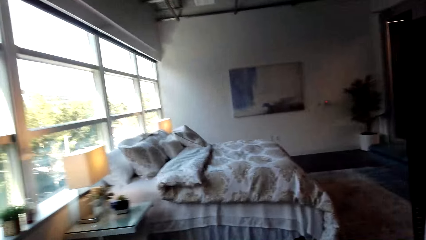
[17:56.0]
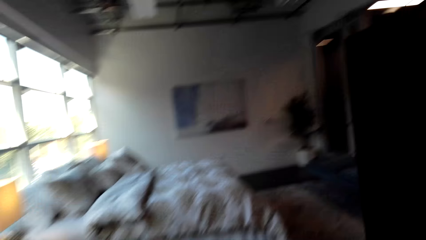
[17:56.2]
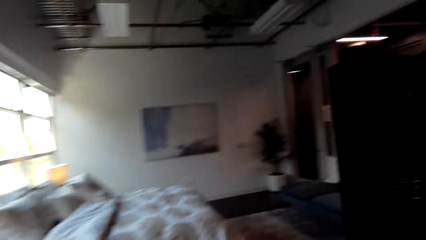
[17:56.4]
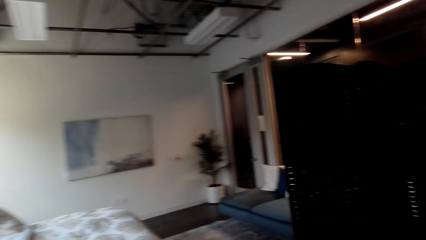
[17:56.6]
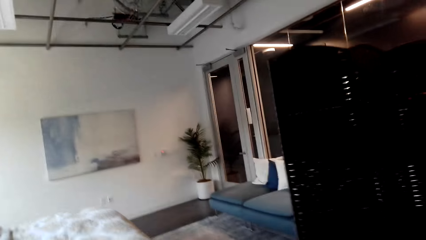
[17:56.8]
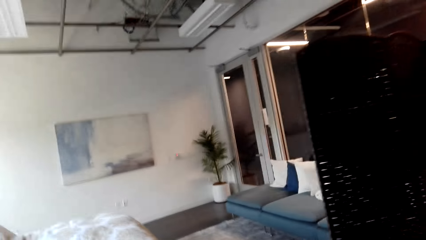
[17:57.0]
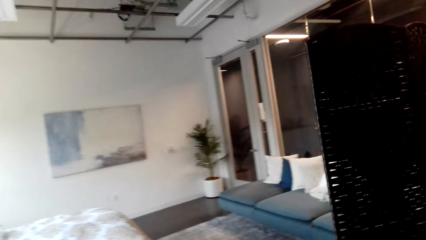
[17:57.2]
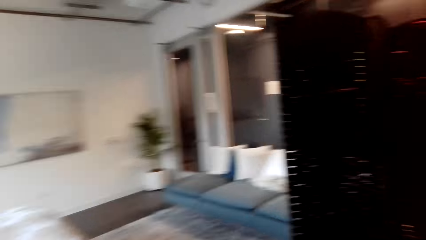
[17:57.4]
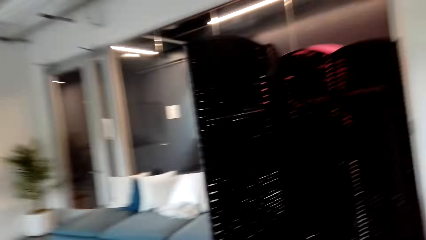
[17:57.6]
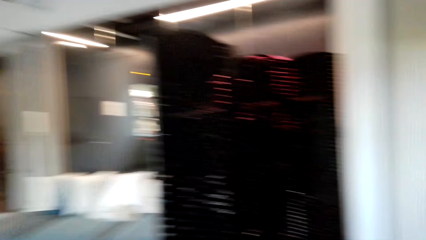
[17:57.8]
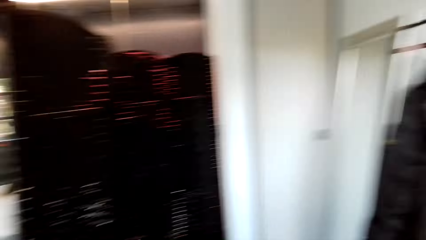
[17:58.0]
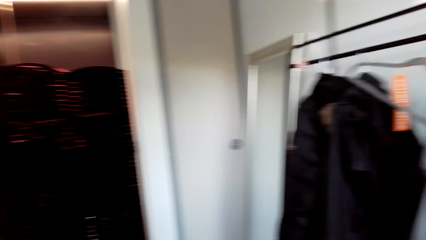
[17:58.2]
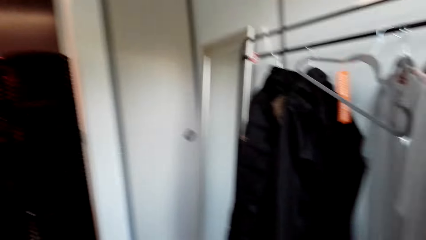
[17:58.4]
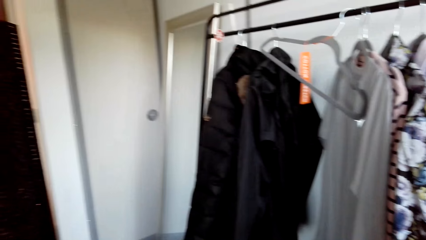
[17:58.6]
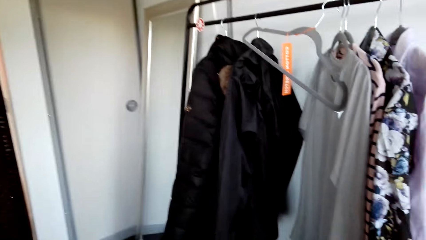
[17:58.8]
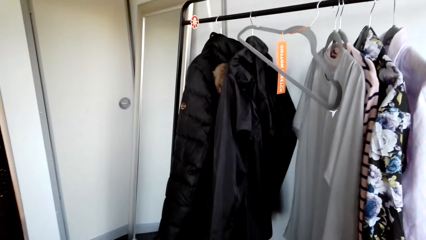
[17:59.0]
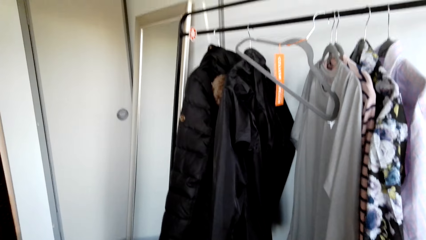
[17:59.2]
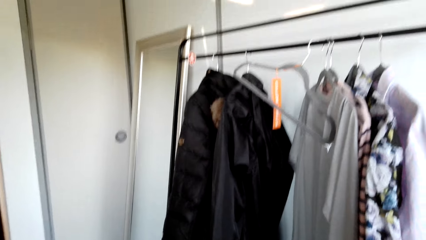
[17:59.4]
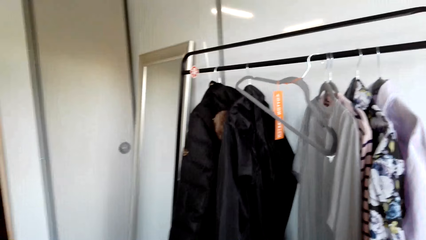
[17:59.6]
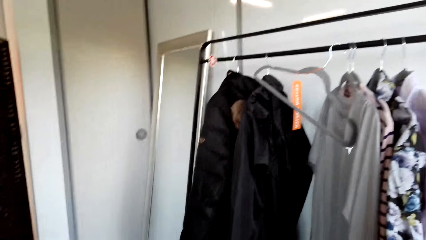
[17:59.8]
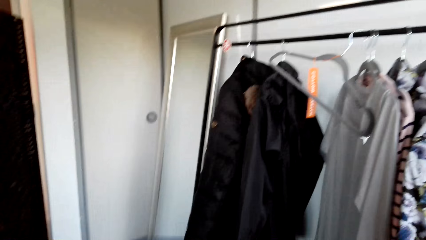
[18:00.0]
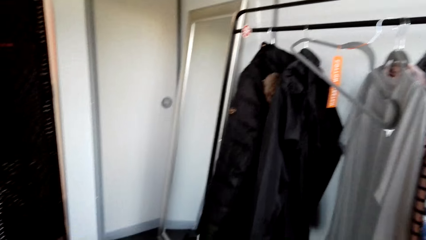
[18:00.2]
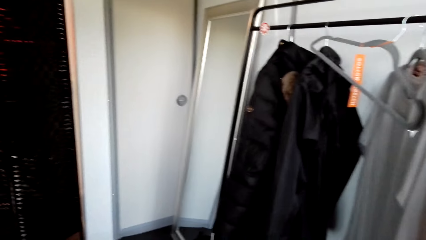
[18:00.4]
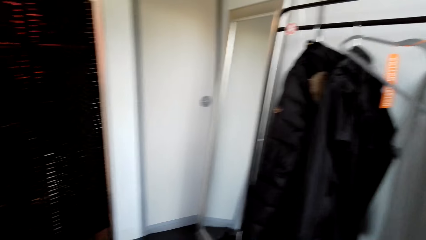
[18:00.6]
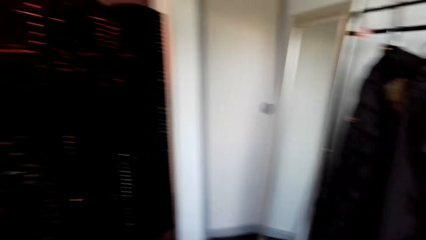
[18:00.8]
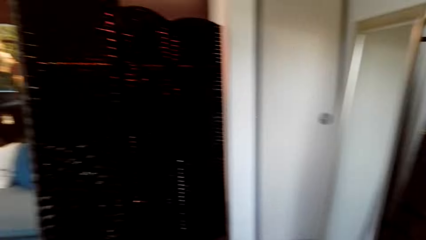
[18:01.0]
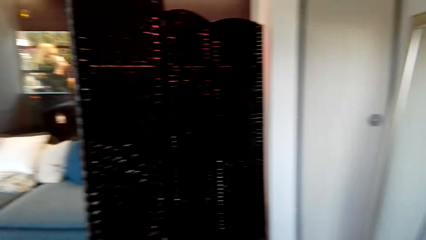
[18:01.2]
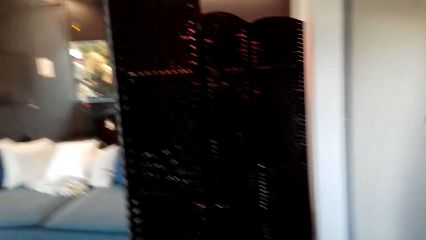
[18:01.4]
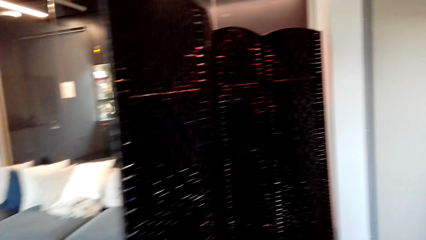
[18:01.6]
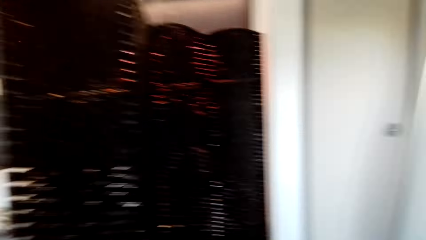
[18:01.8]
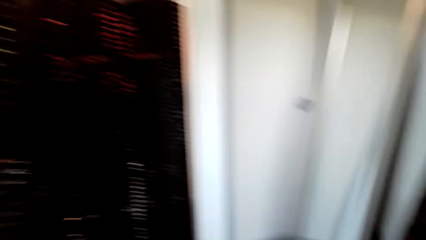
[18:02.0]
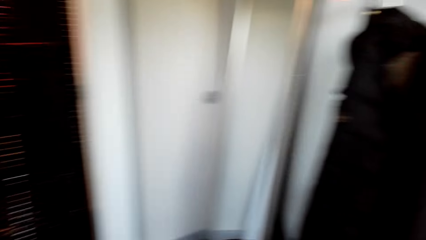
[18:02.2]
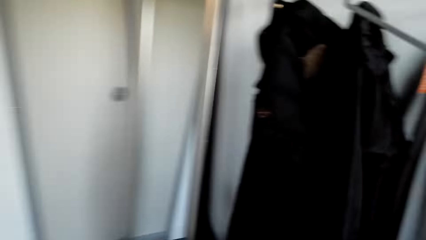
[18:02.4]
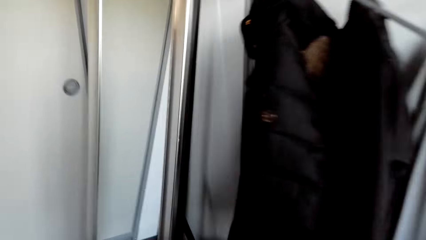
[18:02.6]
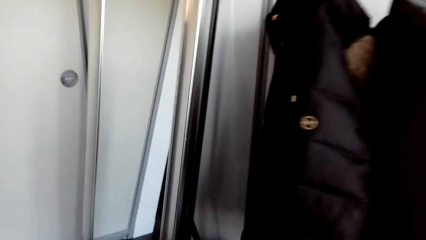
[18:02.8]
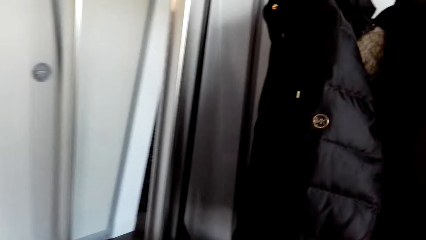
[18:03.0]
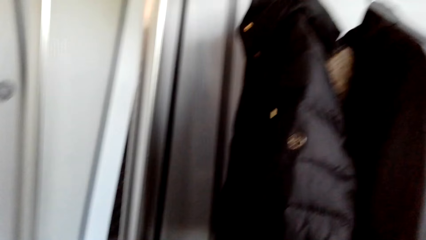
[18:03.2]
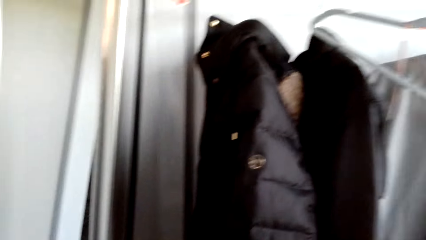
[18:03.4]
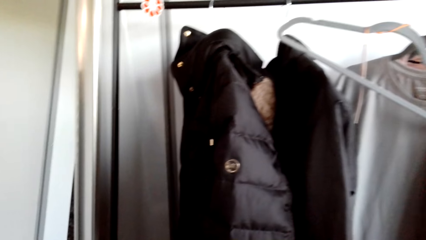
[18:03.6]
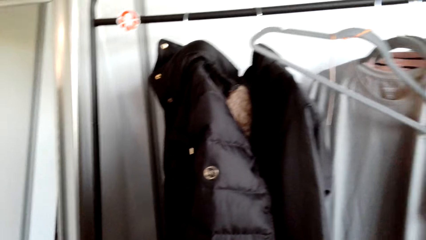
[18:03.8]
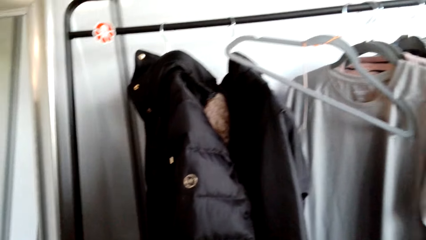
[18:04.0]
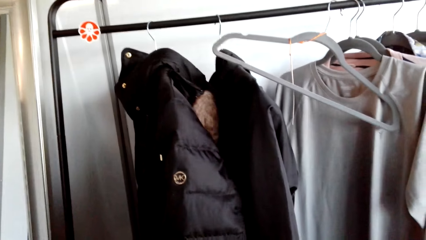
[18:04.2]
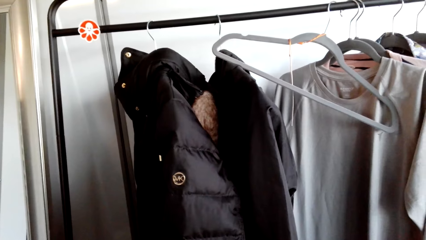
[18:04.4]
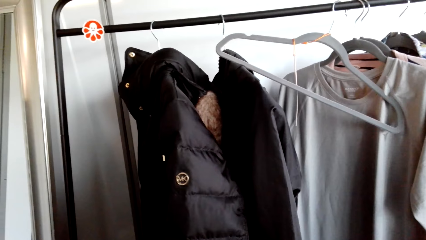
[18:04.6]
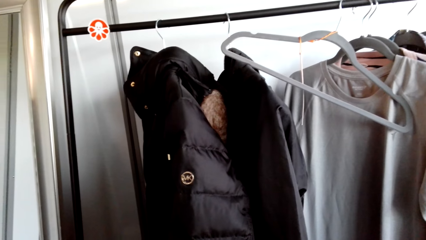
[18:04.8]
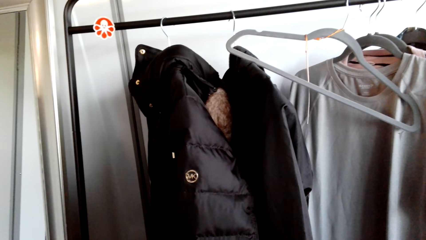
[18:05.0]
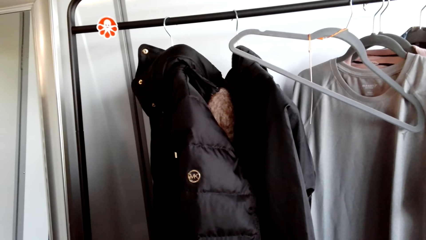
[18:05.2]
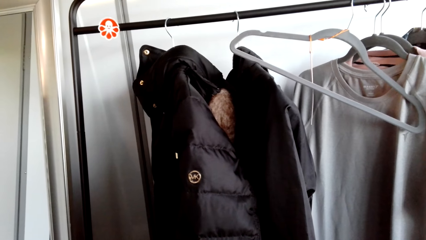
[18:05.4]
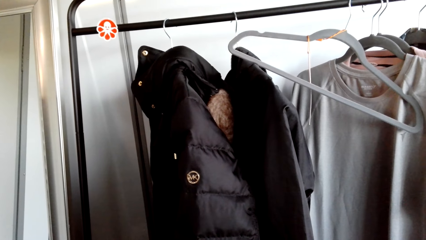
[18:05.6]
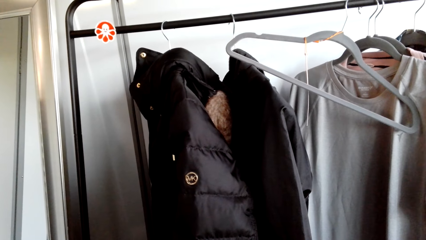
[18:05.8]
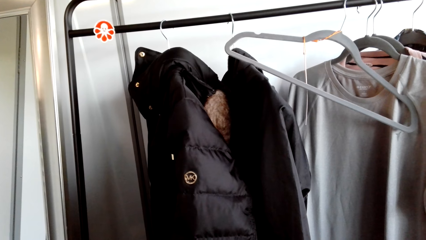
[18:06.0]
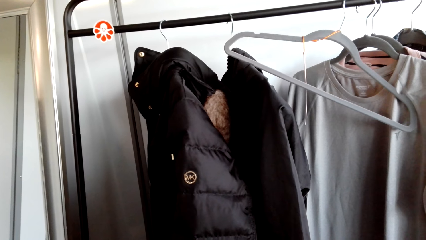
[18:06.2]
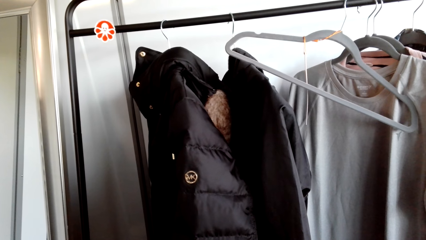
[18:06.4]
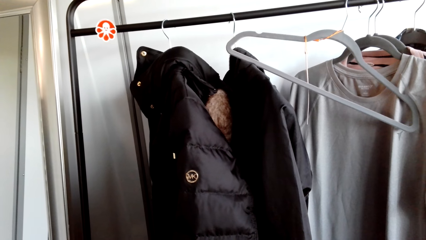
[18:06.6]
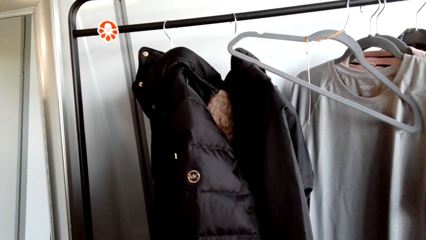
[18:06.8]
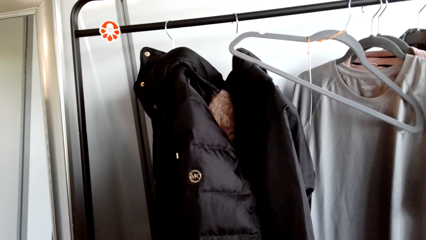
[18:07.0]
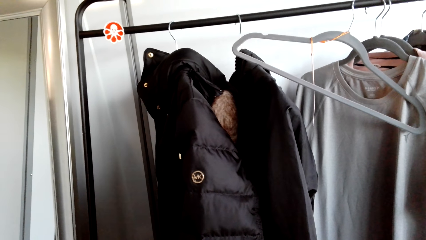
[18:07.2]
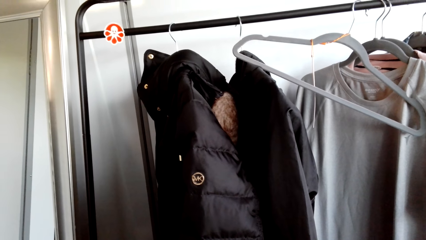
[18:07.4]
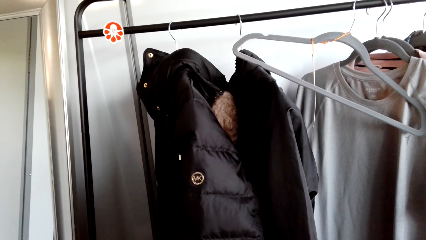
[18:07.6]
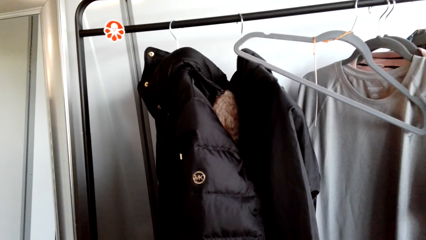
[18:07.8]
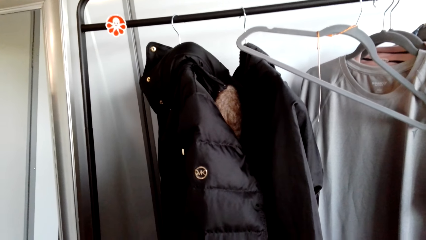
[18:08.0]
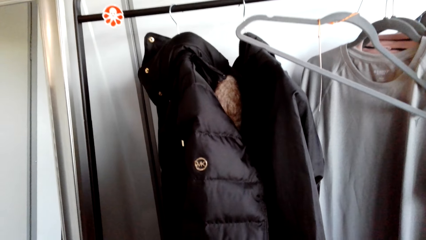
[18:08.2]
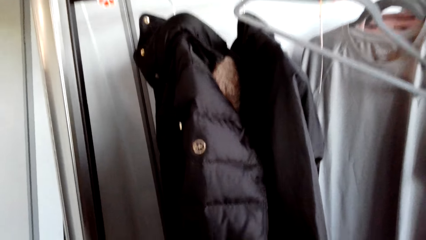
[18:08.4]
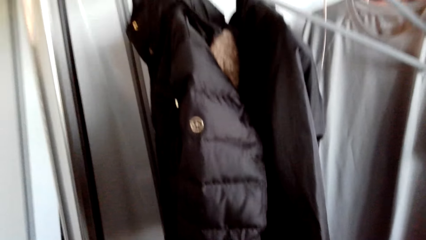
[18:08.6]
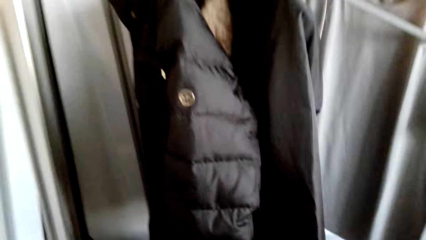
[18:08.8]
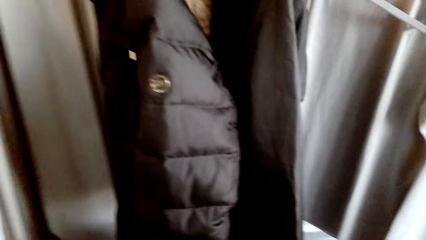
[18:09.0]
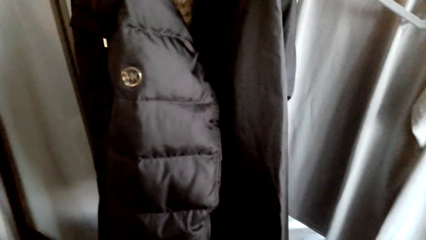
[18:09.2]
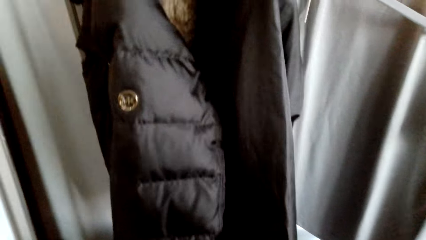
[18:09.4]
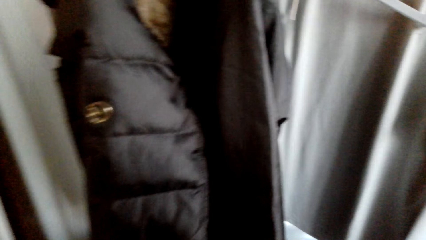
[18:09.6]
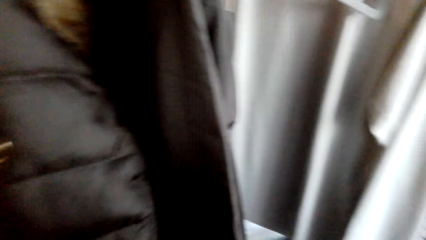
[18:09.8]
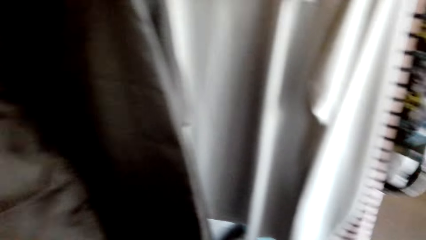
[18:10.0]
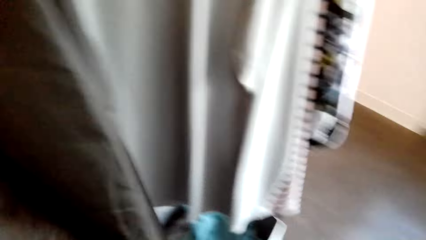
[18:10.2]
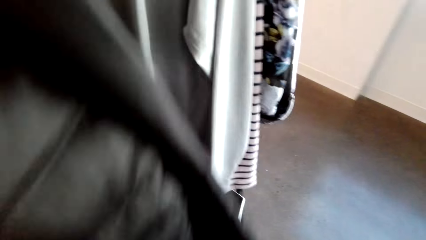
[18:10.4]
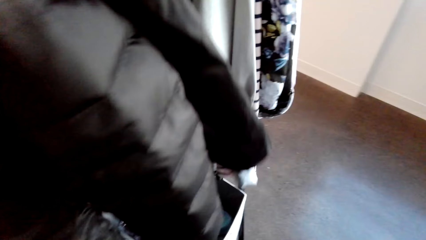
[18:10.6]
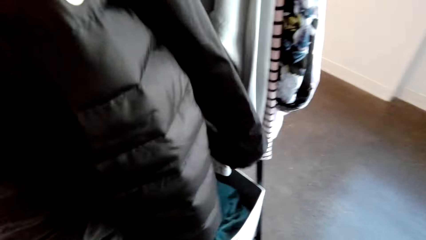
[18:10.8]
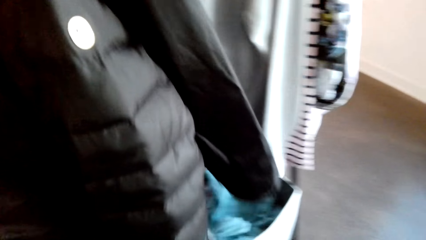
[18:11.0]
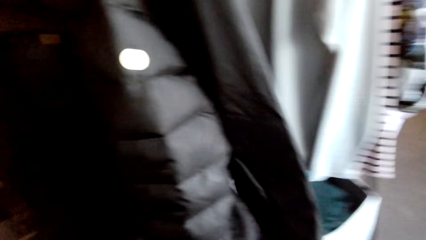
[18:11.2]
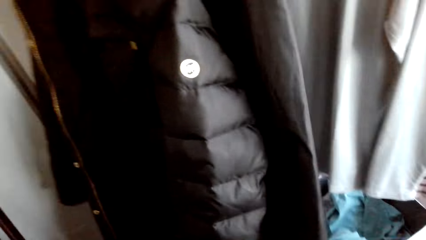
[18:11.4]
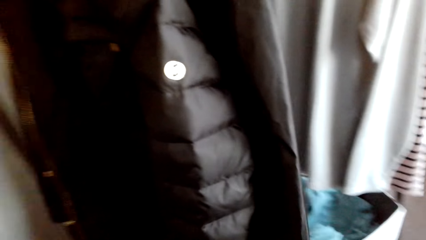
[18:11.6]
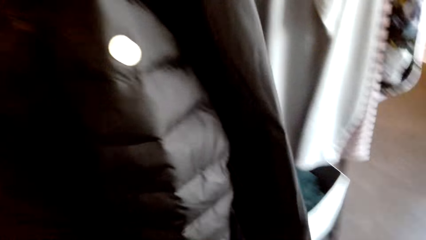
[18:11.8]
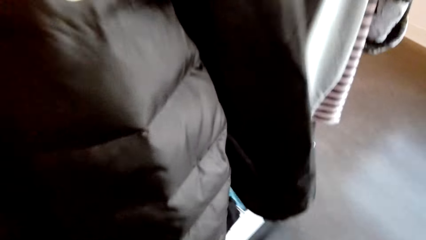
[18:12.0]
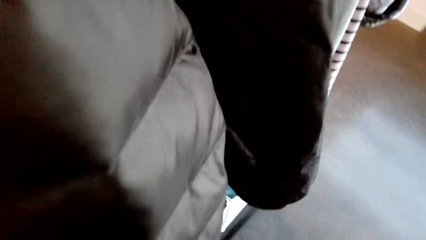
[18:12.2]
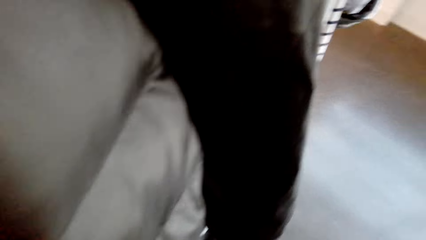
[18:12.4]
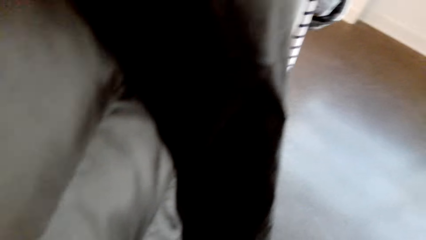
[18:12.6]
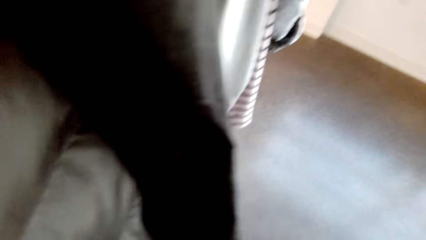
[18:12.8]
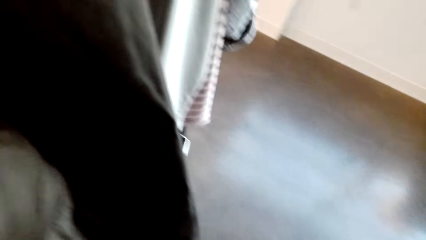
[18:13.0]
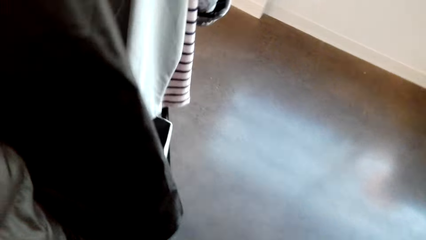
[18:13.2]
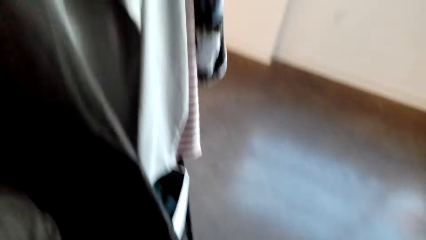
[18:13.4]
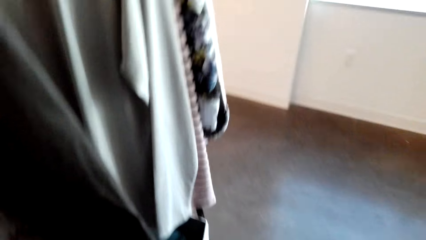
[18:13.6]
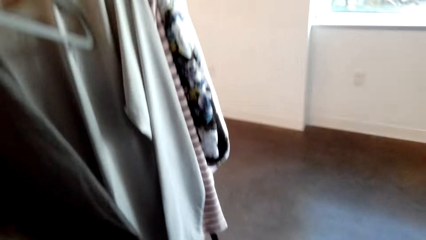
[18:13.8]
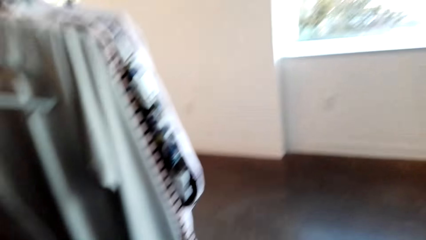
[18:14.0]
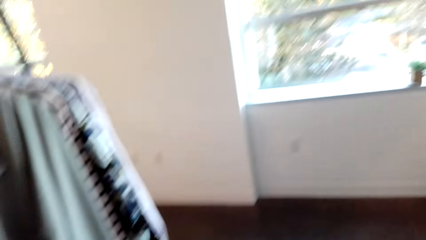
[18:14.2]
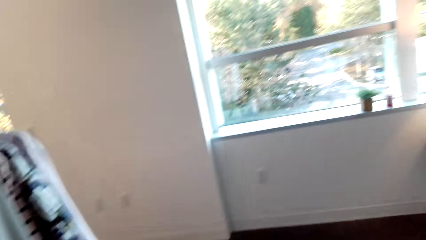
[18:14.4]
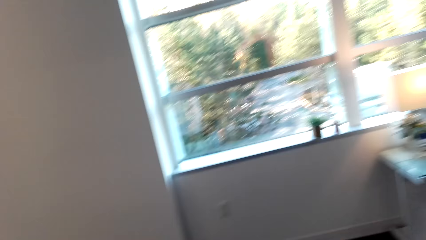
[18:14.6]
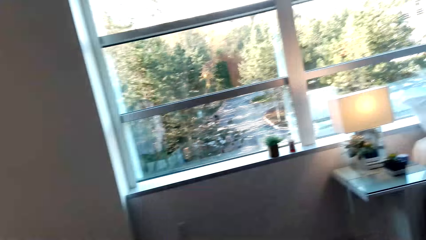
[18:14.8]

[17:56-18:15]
The camera wearer touches the jacket on the hanger. They hold the jacket in the closet.
